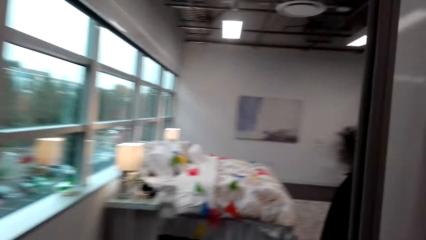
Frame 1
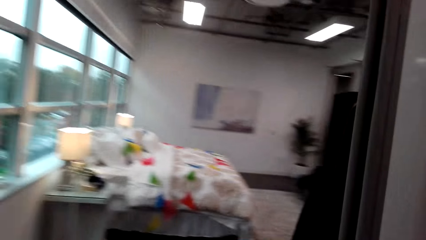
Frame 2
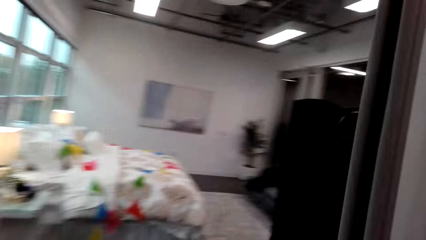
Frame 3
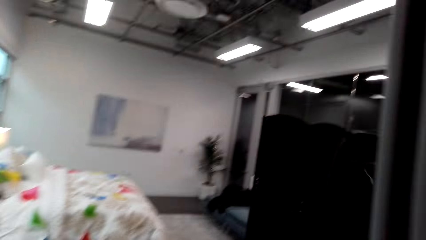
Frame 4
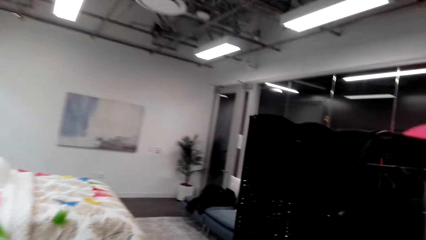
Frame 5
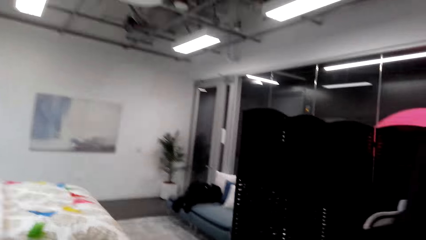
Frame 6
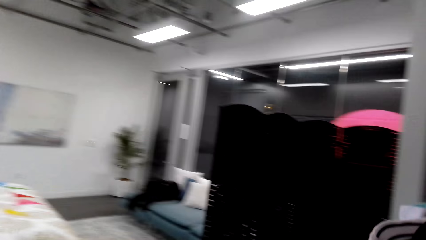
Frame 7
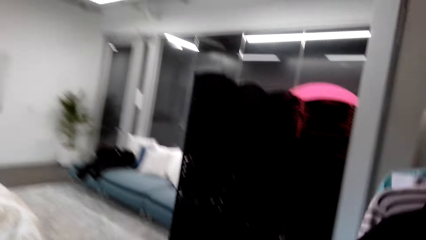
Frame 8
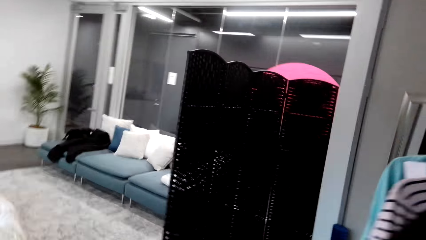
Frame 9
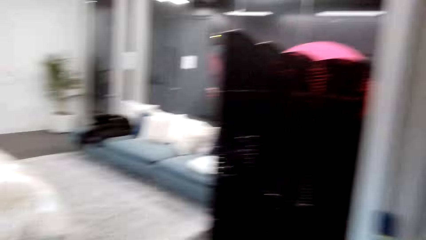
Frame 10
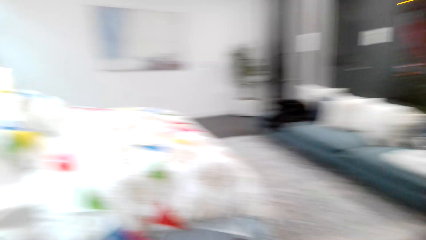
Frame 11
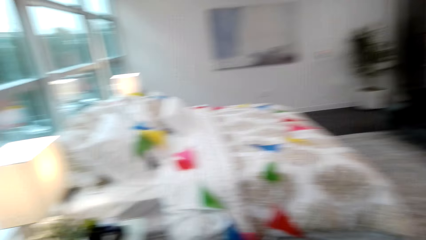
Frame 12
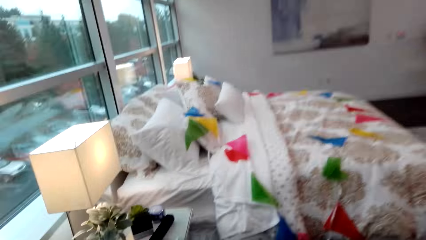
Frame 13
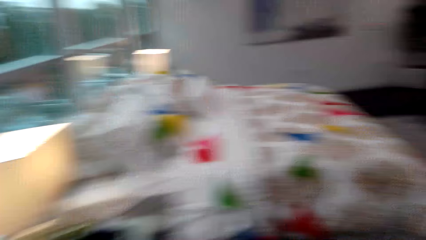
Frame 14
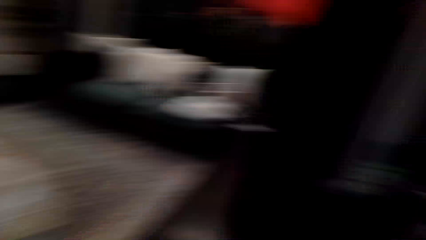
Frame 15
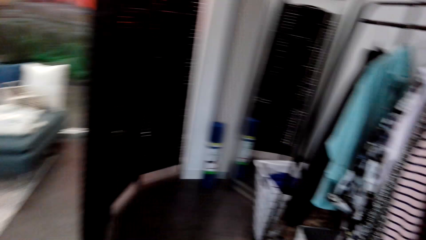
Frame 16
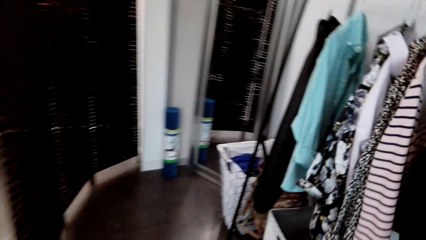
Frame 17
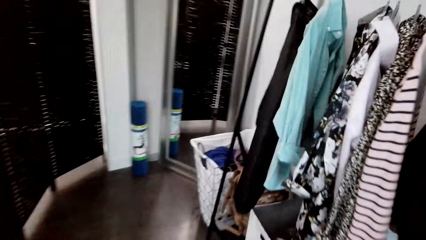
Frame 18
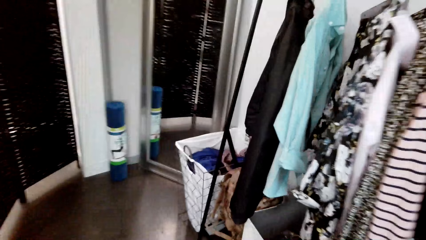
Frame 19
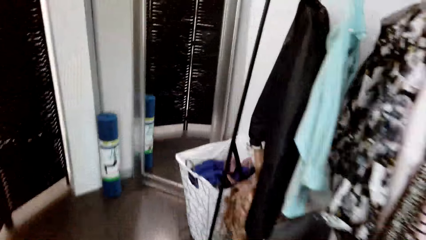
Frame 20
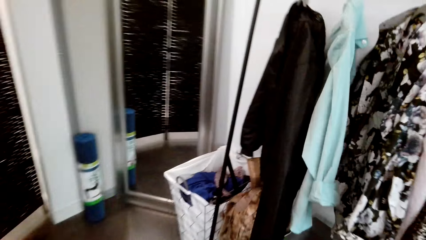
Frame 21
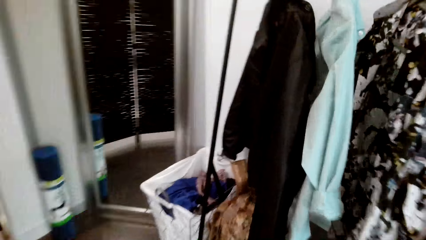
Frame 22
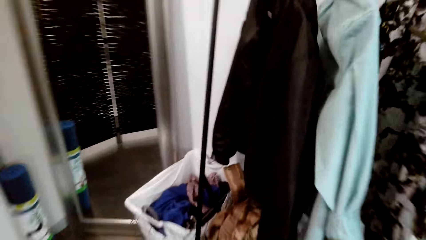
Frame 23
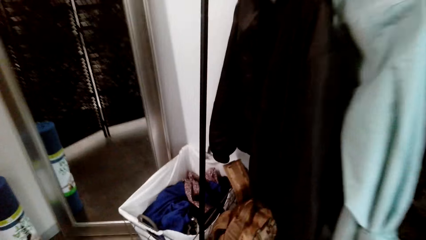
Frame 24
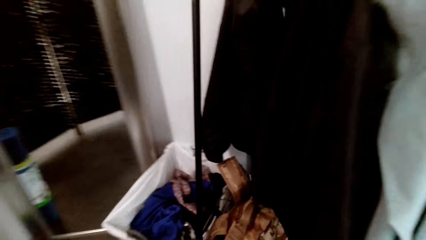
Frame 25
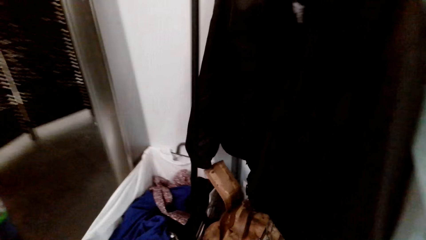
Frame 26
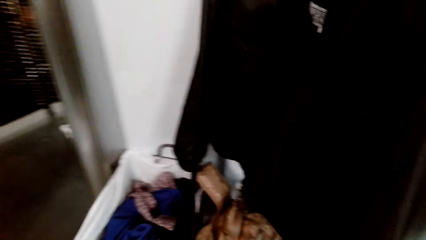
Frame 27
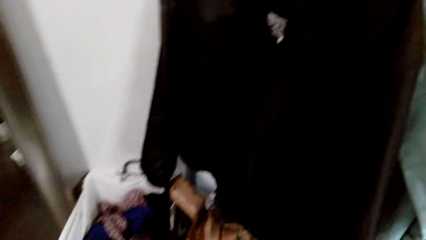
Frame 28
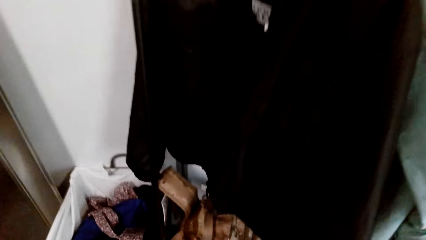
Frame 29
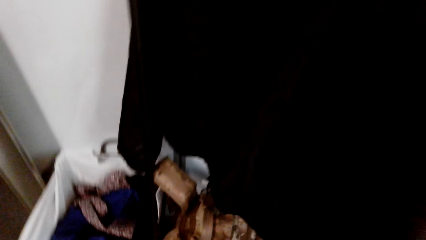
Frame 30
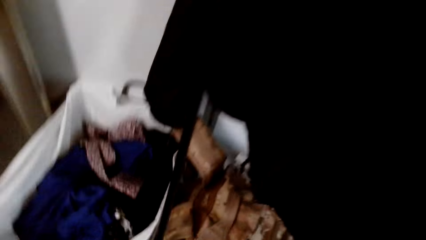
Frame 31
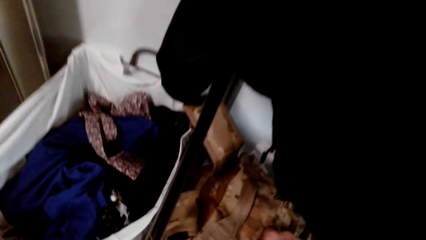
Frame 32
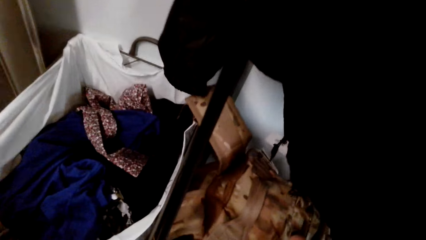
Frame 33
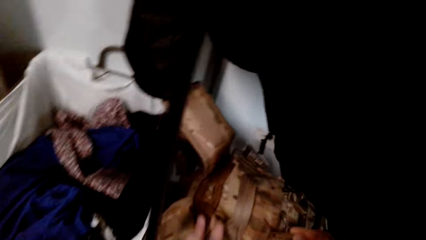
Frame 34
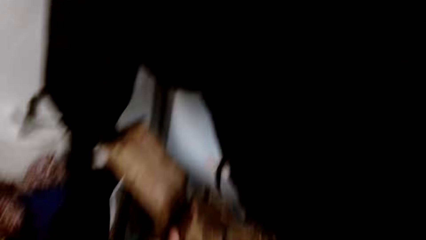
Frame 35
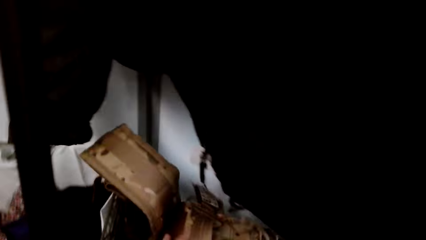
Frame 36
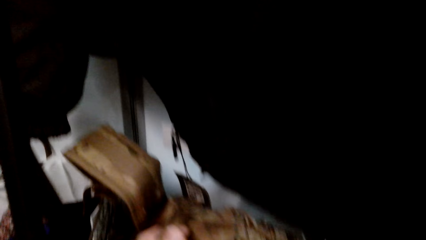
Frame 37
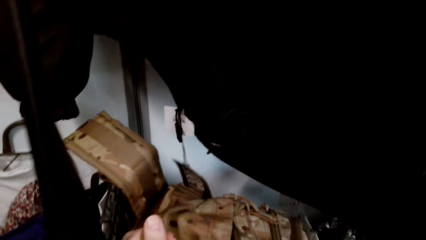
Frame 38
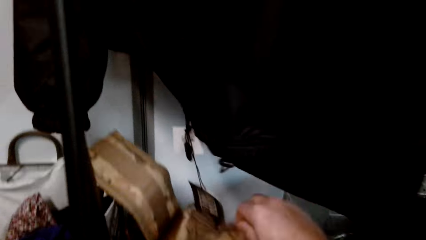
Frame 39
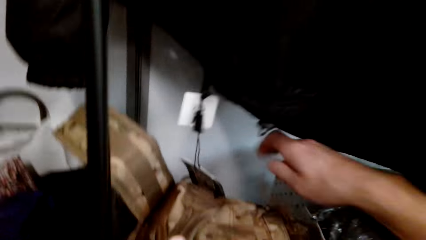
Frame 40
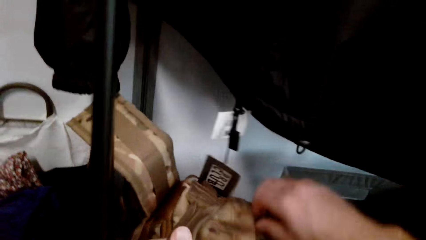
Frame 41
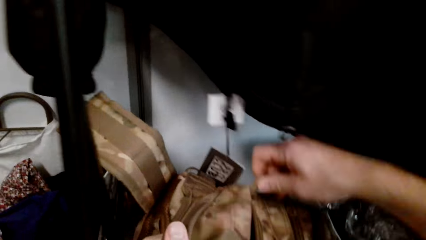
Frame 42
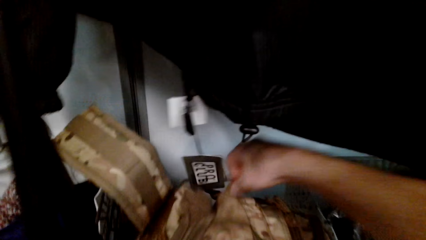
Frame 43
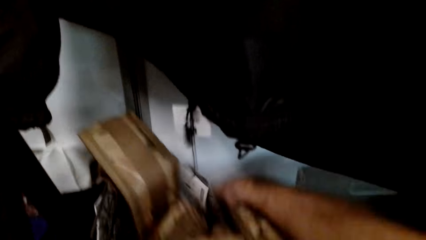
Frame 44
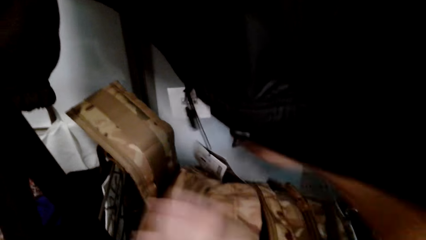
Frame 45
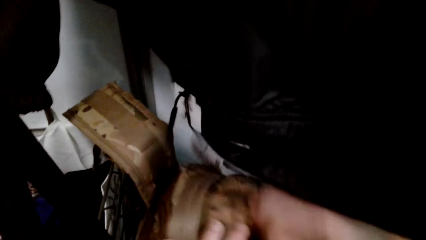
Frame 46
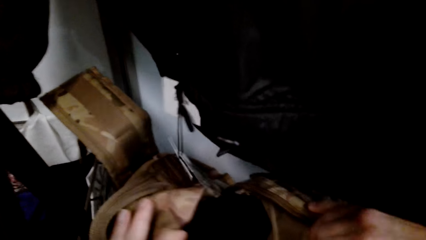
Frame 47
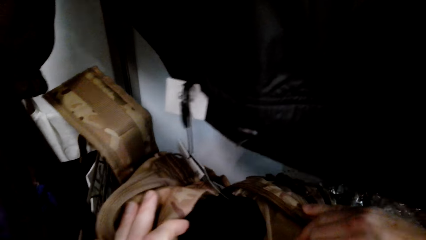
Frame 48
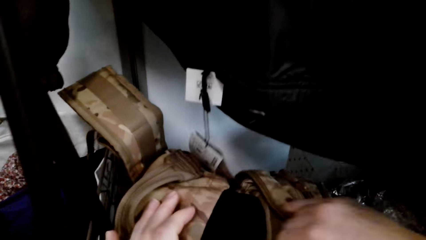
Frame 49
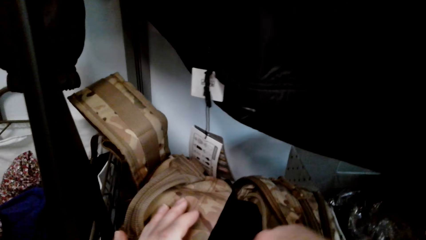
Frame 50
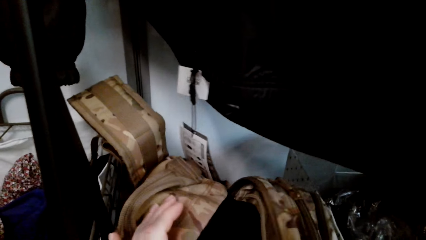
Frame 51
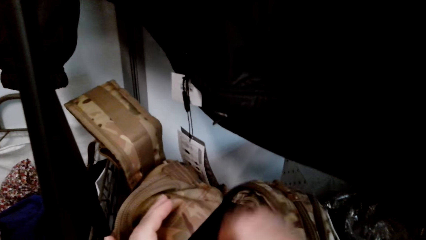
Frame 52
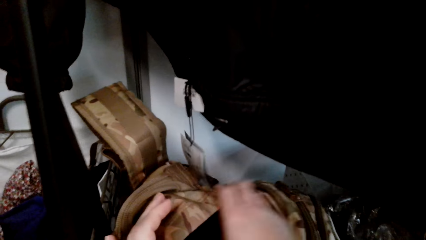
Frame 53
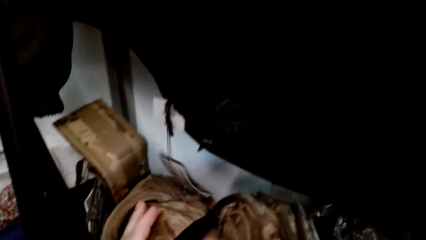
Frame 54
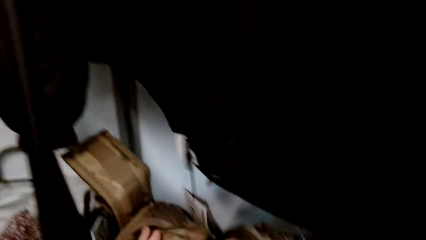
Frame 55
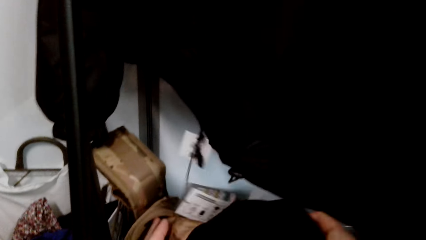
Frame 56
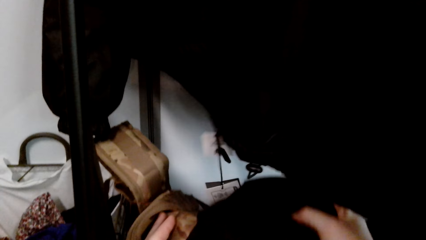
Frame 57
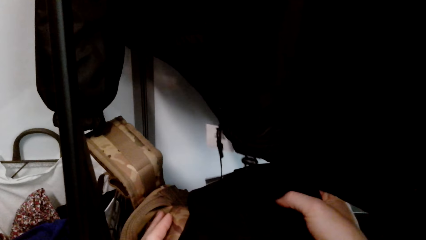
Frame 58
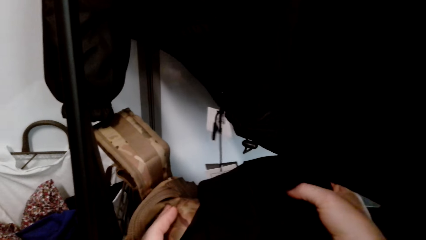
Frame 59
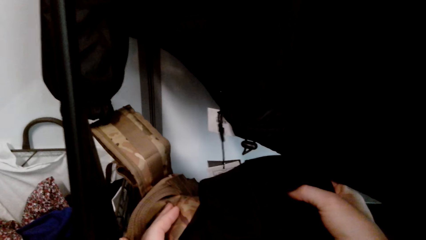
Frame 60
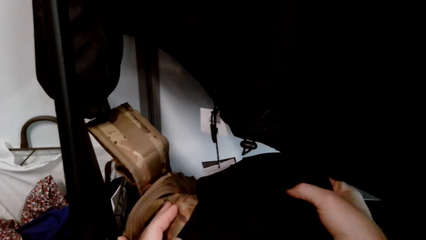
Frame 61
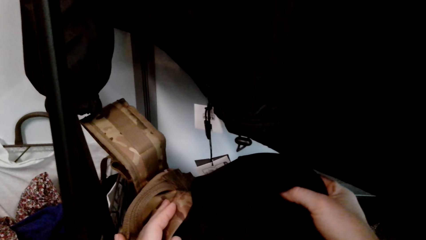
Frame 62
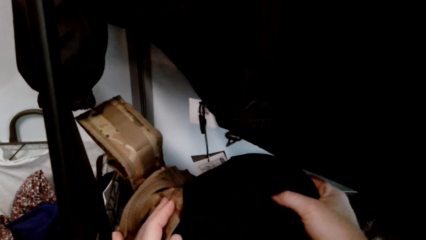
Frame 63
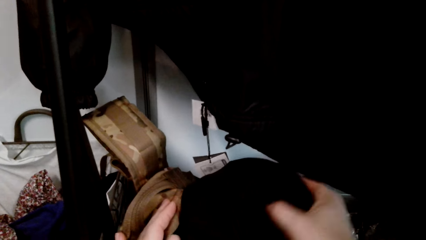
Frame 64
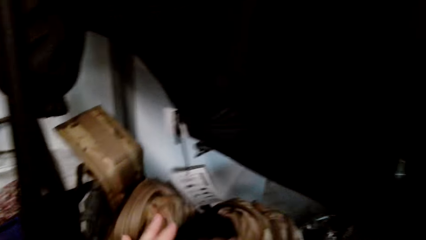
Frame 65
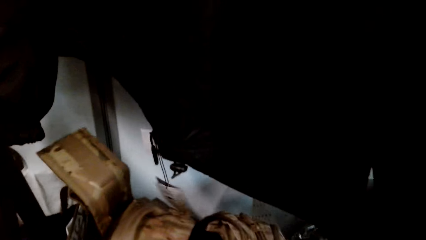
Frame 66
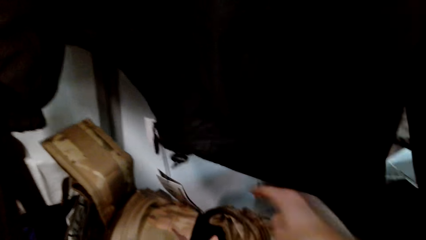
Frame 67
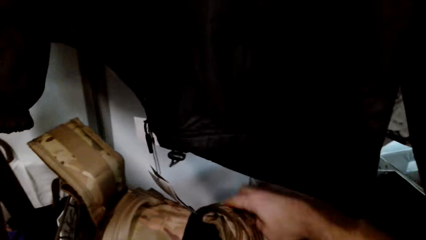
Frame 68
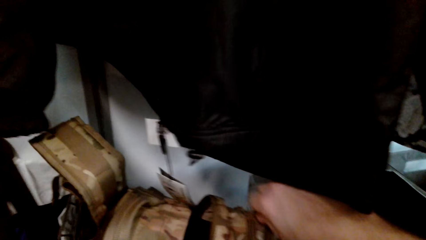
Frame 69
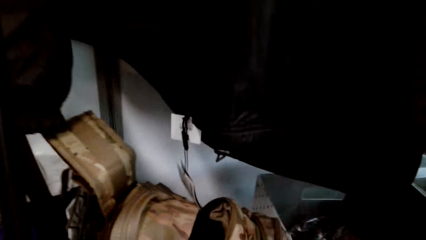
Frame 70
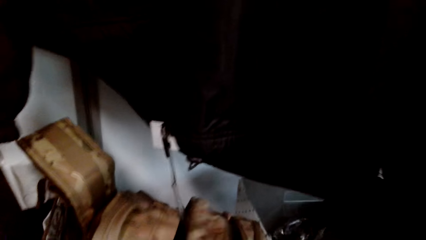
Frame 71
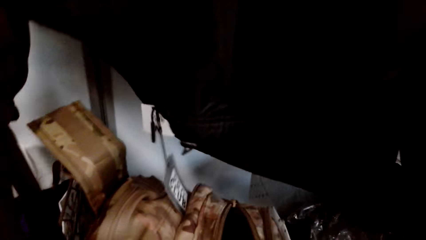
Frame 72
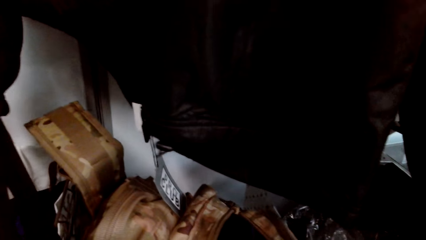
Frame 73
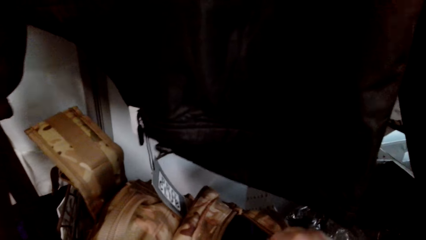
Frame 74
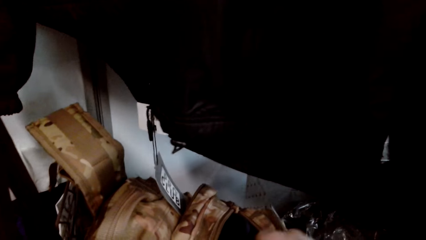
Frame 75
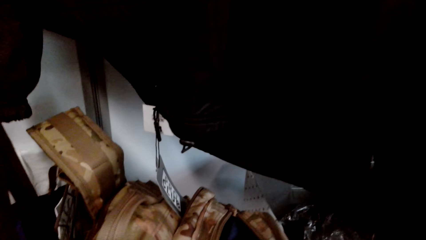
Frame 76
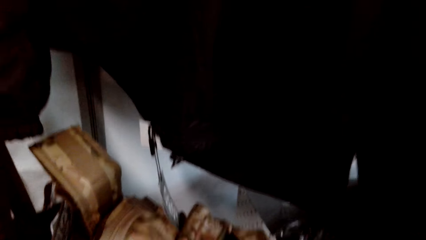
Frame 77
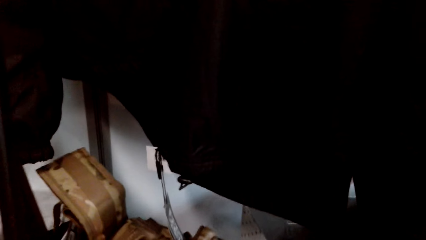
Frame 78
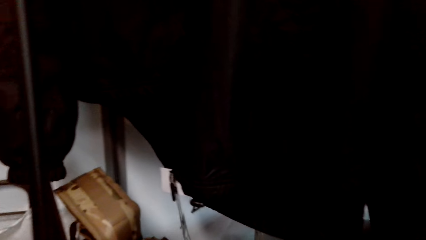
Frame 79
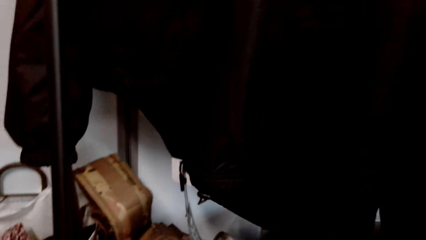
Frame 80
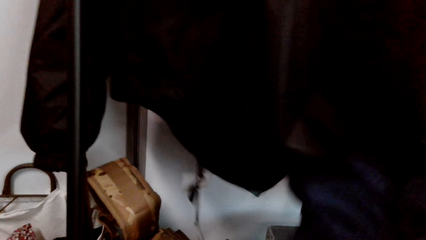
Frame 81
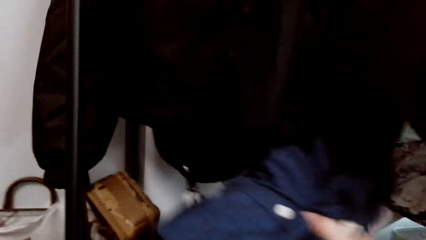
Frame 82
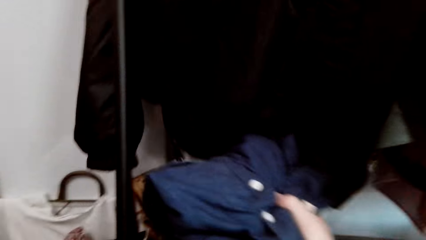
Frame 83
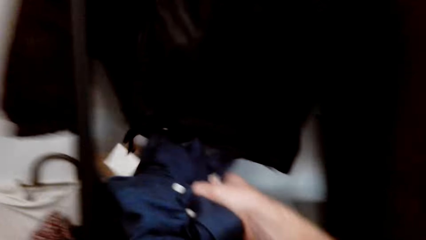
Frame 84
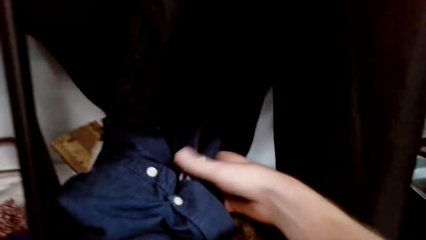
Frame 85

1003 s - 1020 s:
The camera wearer walks into the bedroom. They talk to a man. They unzip a bag and open the bag. The man talks to the camera wearer. The camera wearer pulls out an attire from the bag, returns the attire inside the bag, zips the bag and closes the bag.
